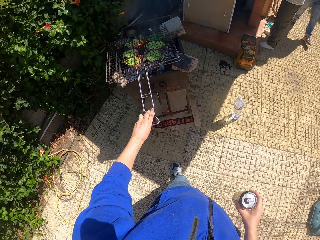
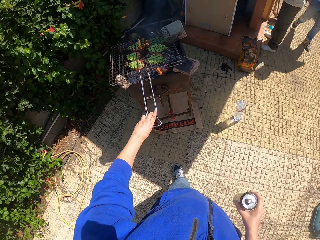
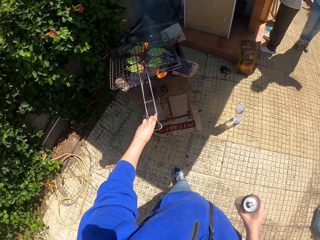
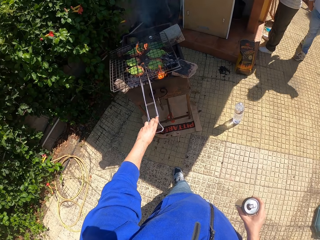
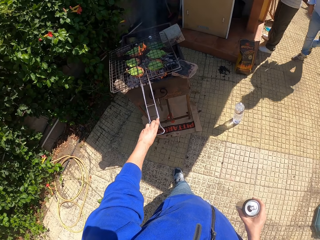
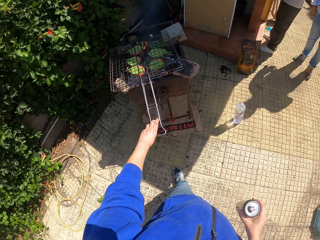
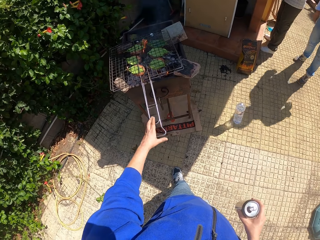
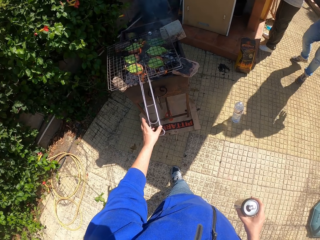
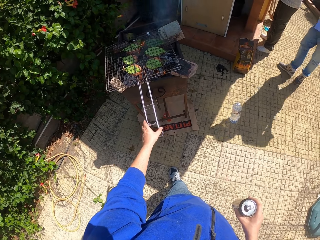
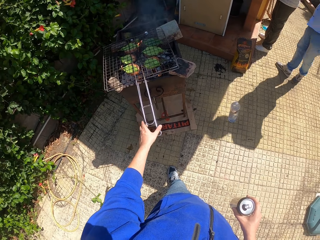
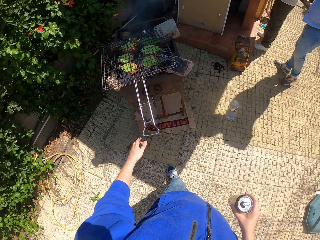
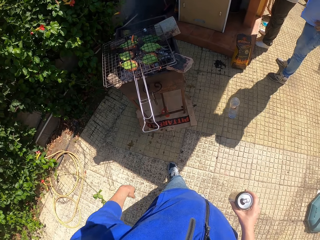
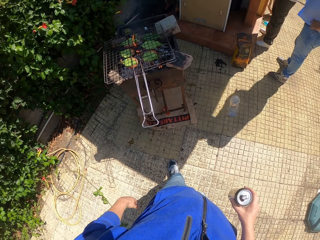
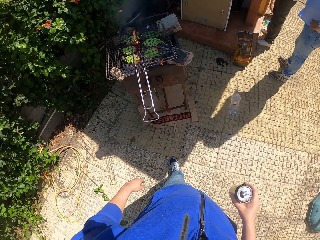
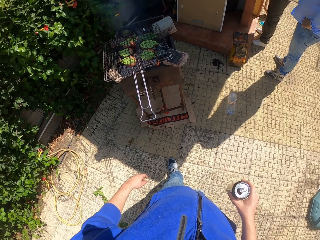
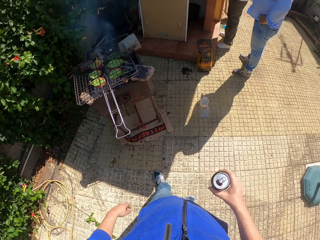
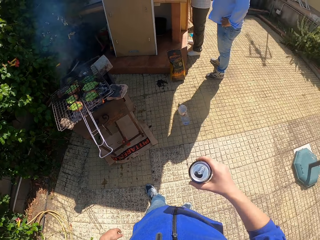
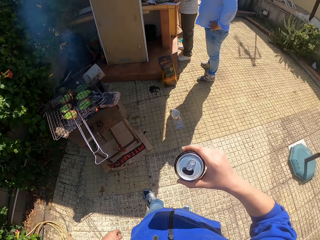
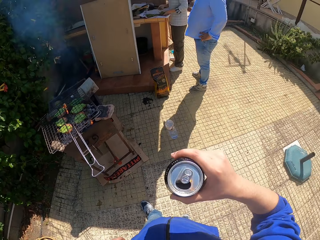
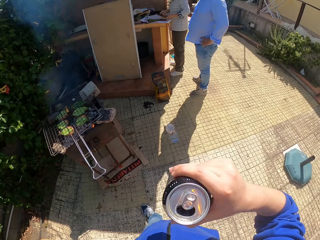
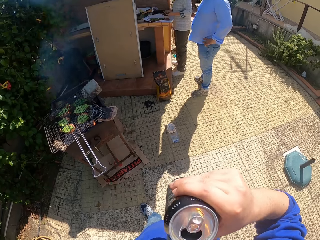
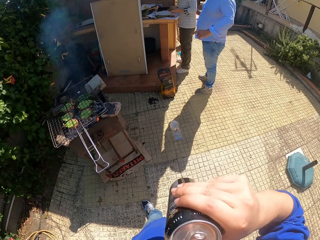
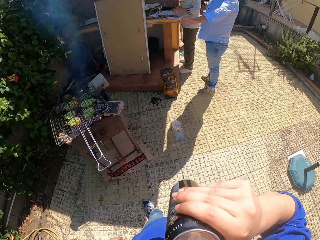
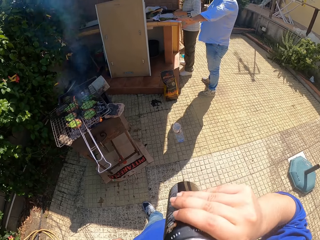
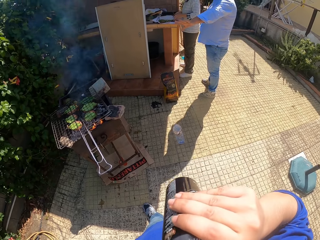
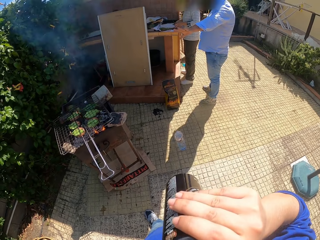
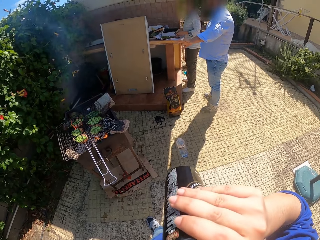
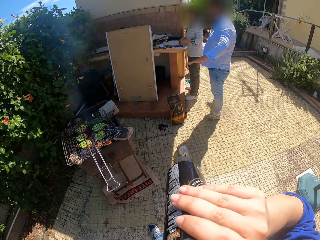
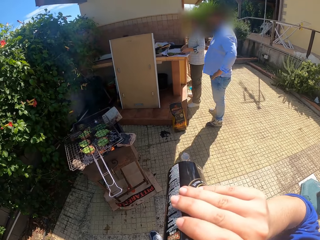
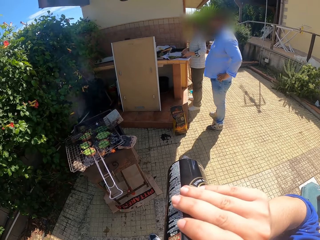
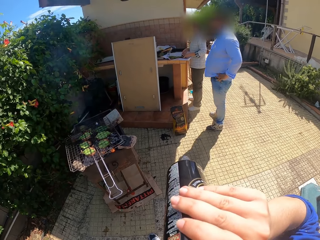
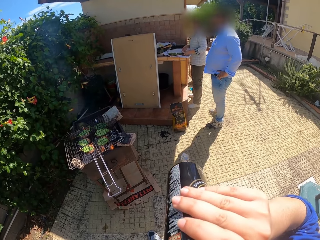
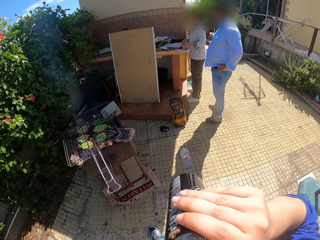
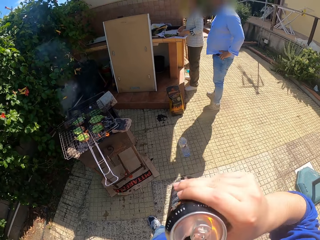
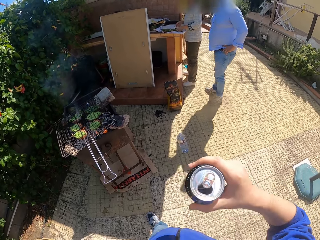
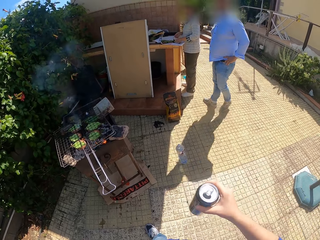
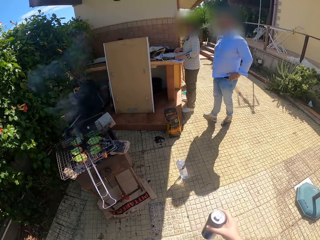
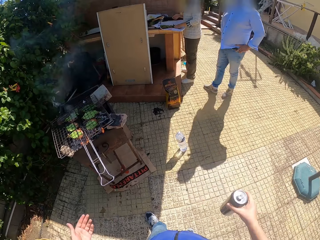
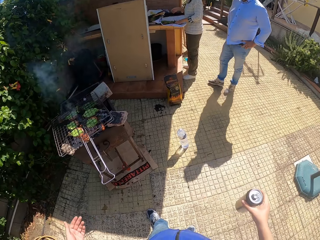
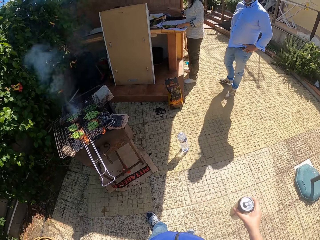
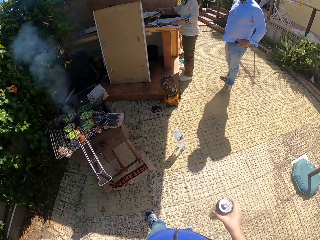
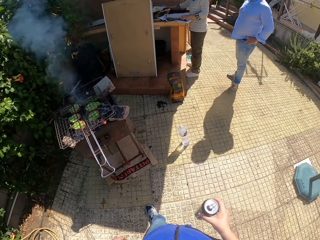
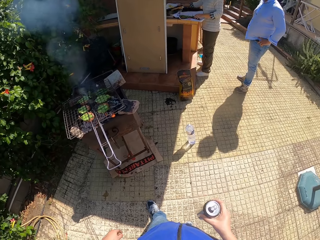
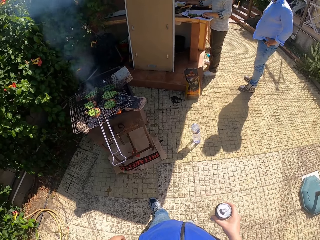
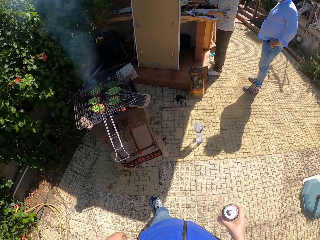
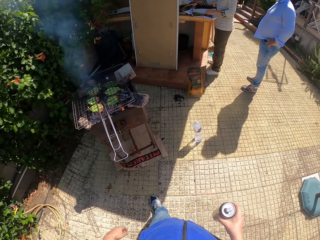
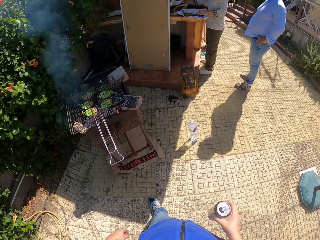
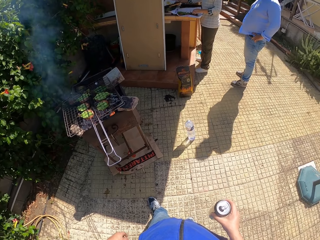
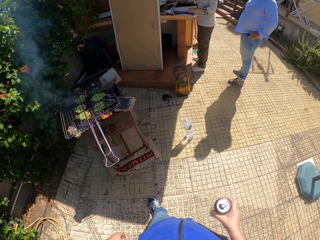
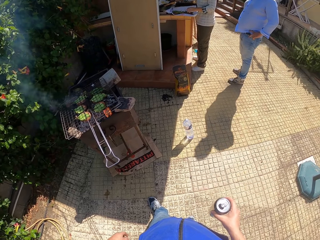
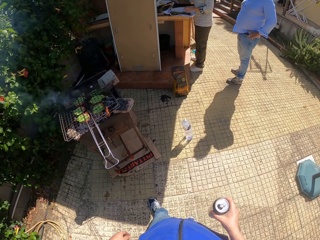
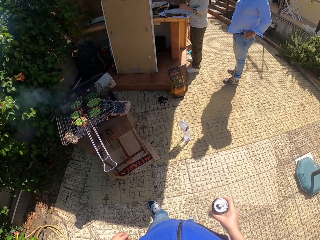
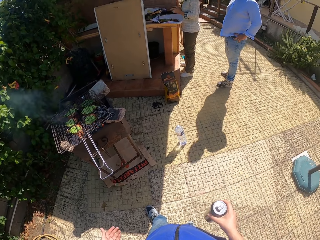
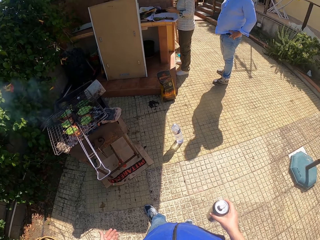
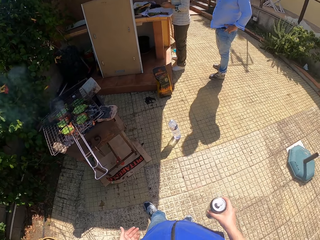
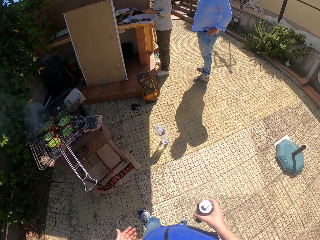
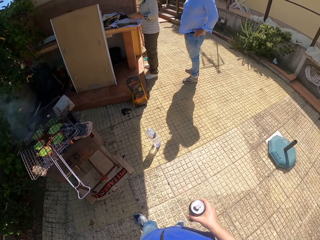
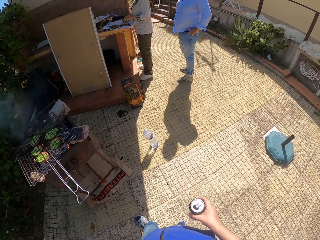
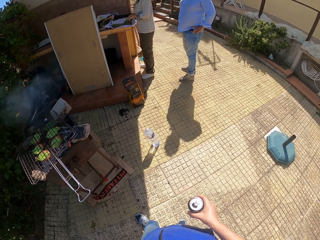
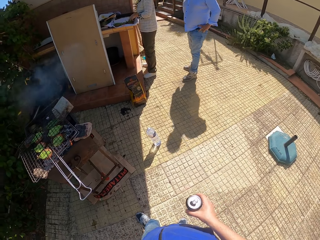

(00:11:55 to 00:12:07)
The camera wearer puts down the grate of the grill with his left hand. He touches the grill. He drinks from the can in his right hand. The man interacts with the woman.

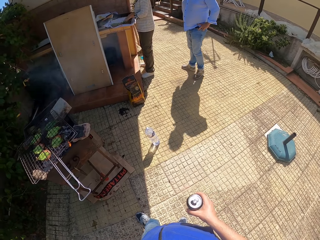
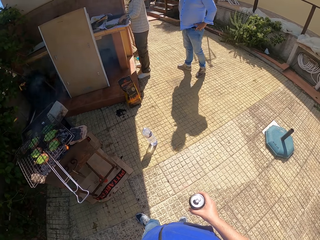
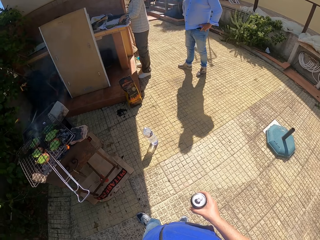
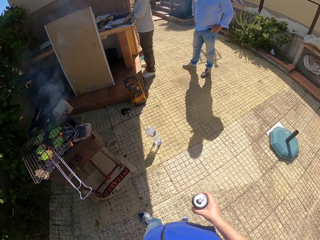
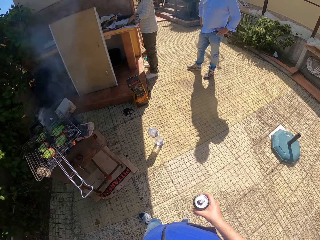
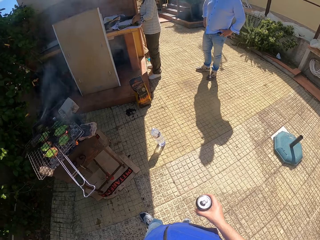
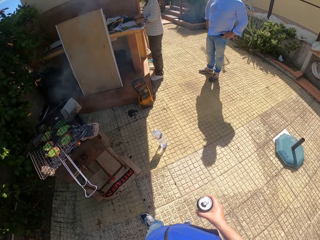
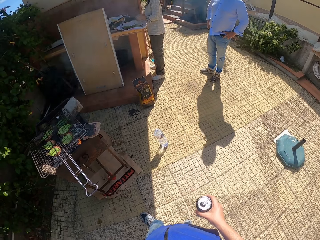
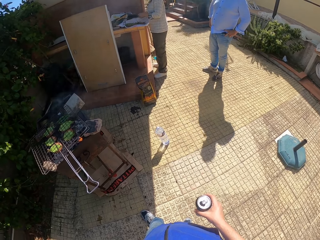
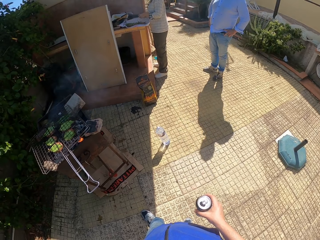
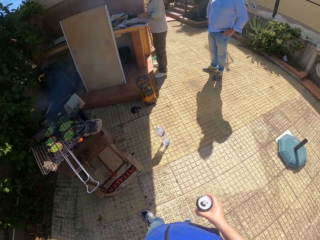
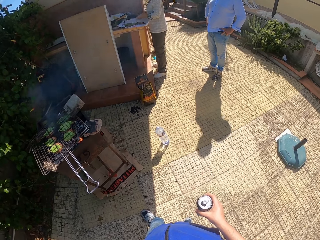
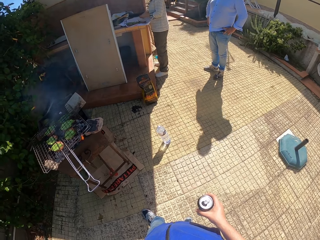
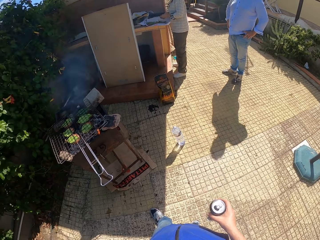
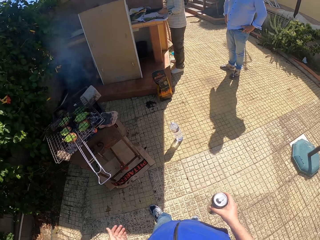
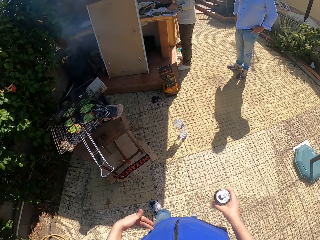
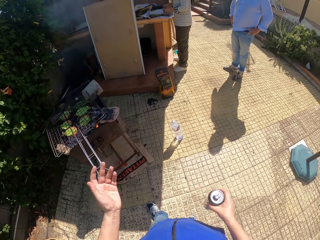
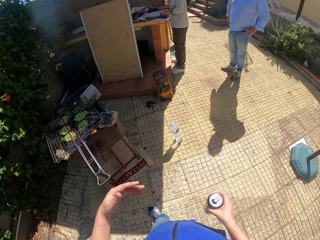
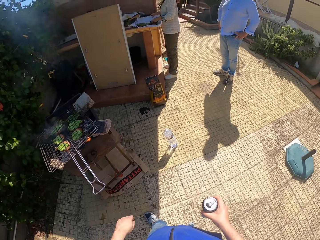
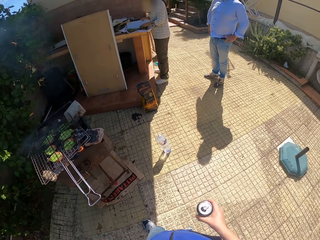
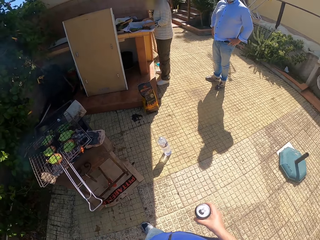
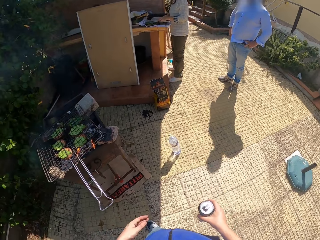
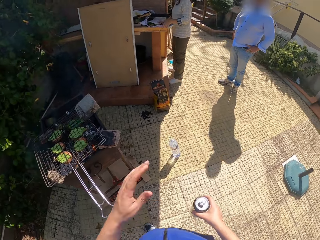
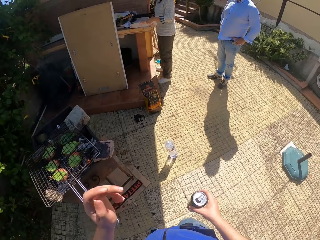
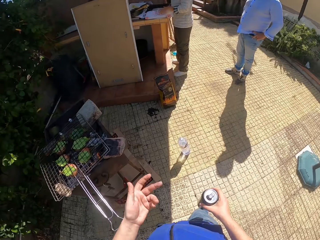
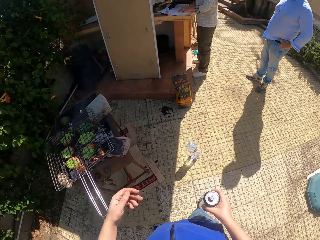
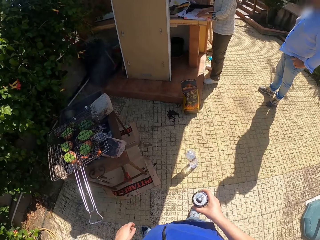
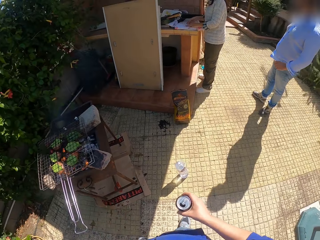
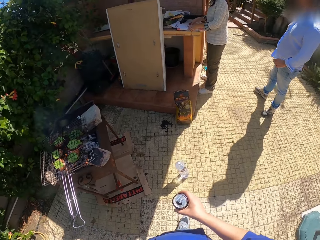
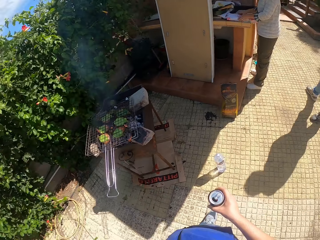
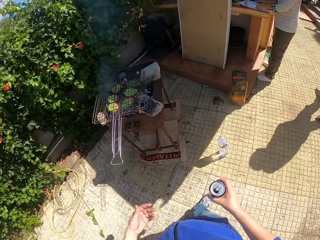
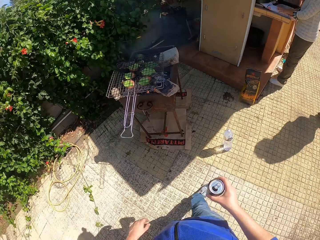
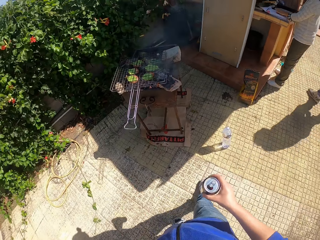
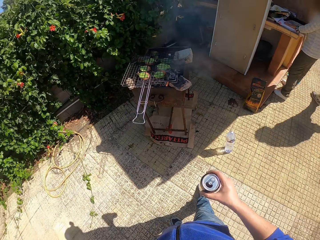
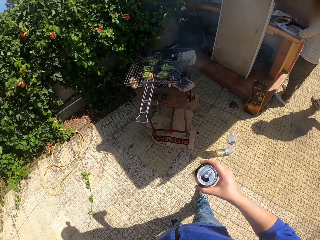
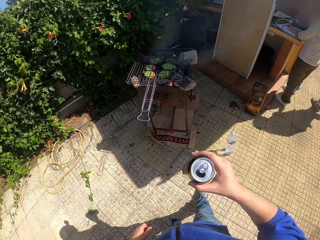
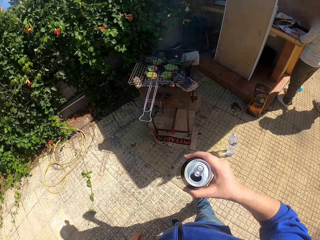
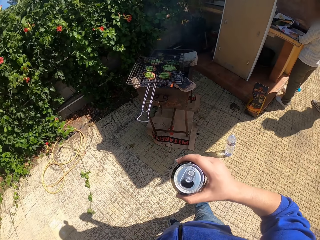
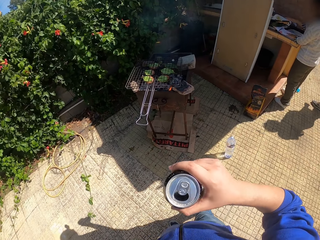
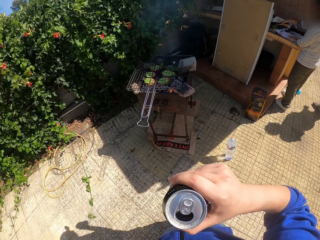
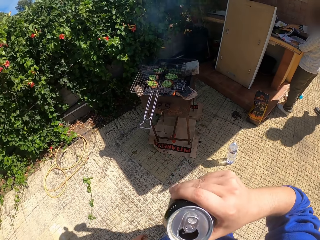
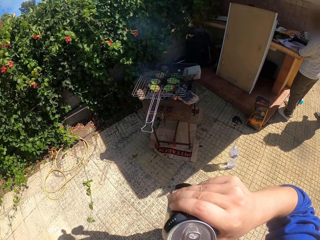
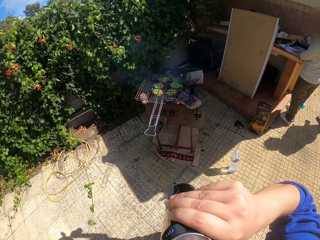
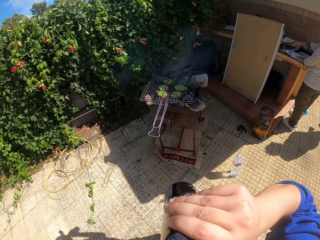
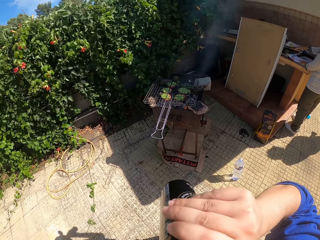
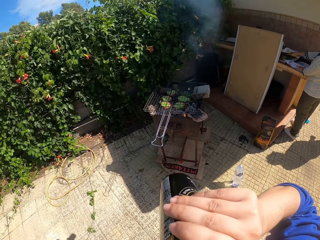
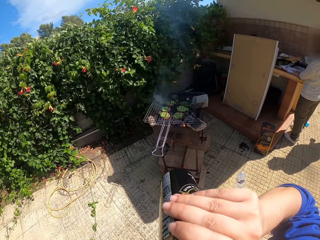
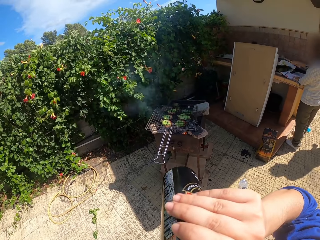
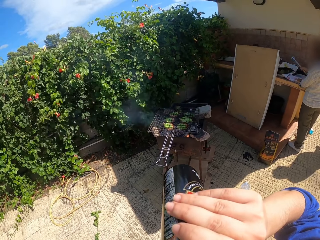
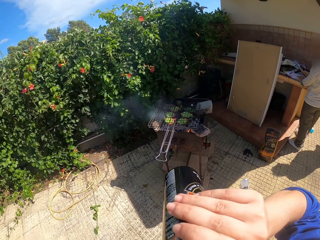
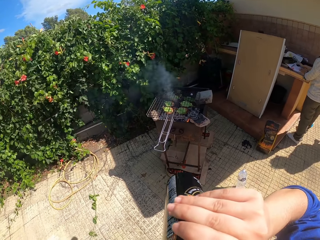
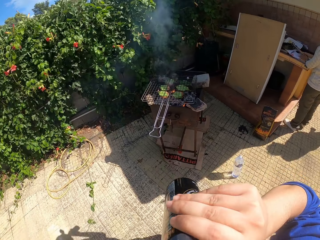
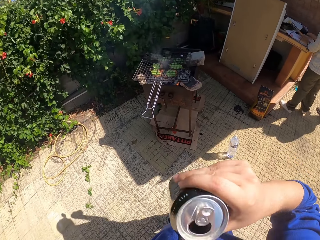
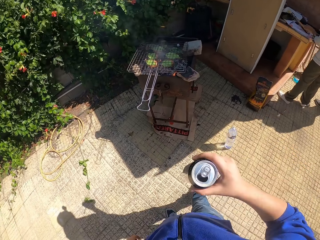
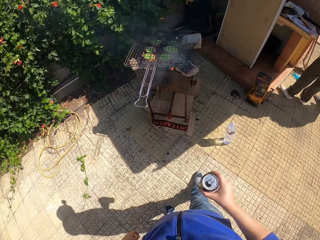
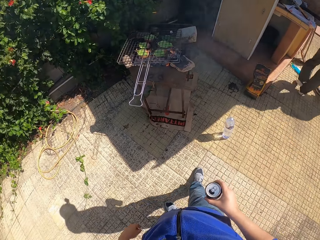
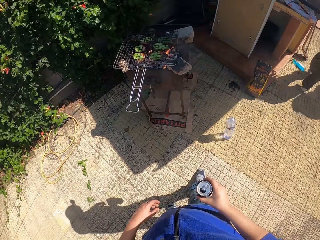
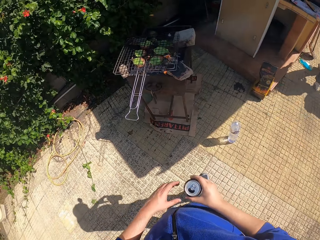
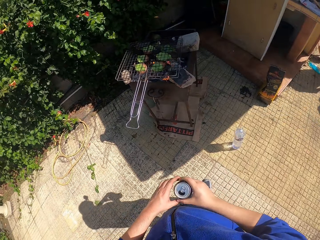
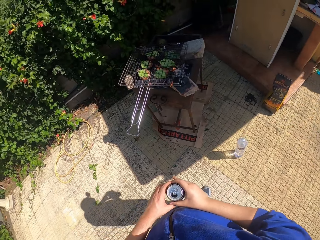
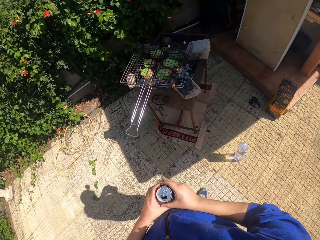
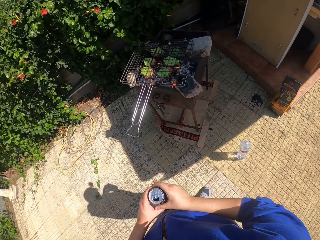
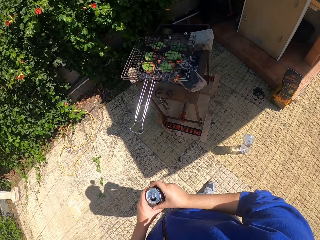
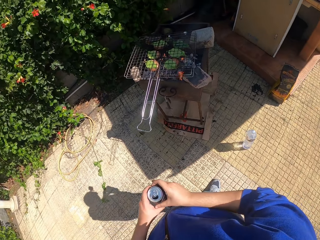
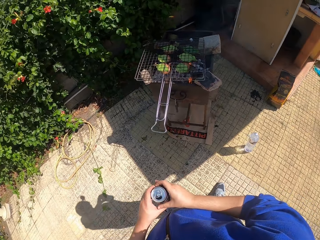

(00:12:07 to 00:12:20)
The camera wearer drinks from the can in his right hand. He holds the can with his left hand.
